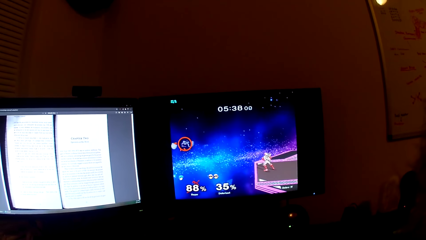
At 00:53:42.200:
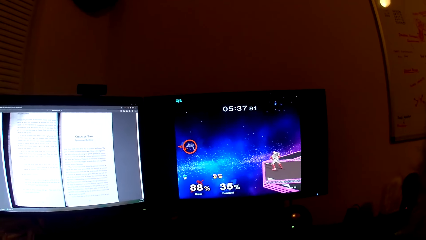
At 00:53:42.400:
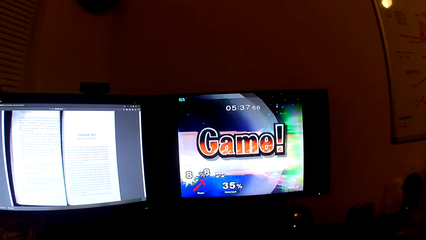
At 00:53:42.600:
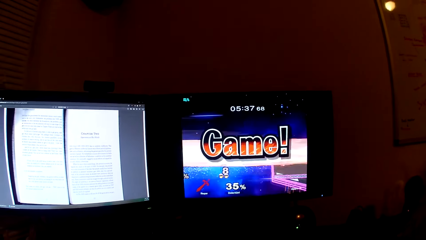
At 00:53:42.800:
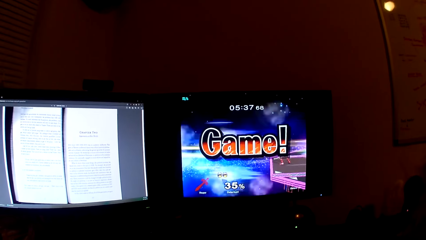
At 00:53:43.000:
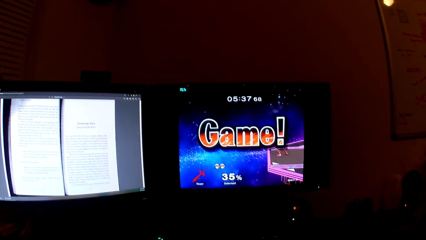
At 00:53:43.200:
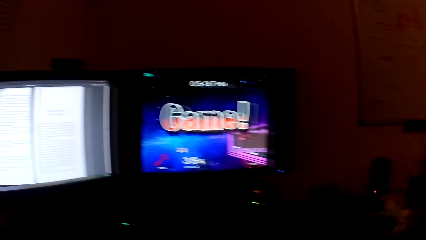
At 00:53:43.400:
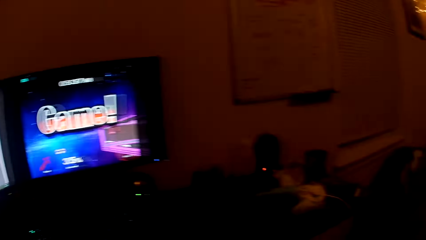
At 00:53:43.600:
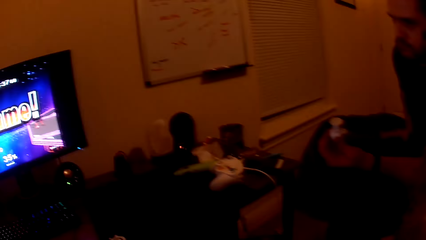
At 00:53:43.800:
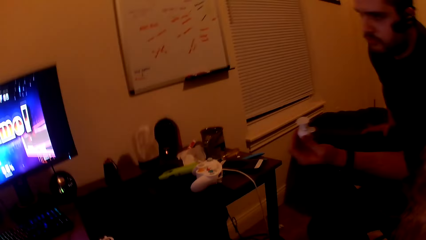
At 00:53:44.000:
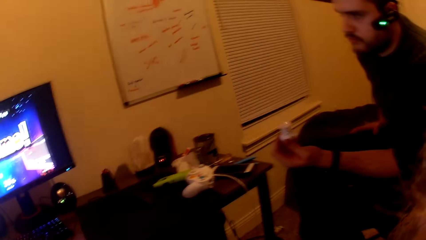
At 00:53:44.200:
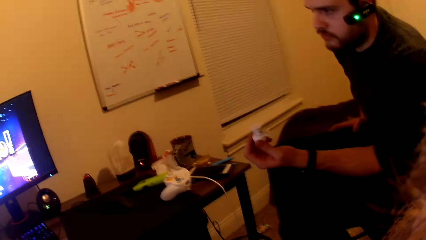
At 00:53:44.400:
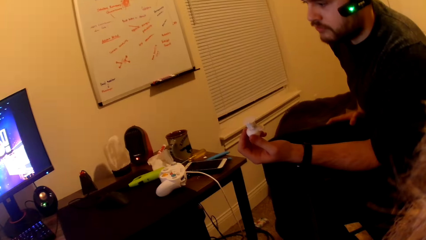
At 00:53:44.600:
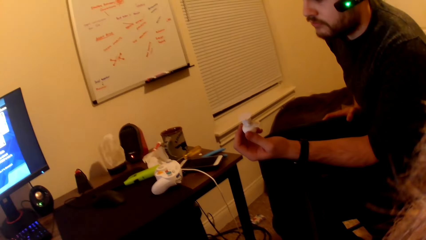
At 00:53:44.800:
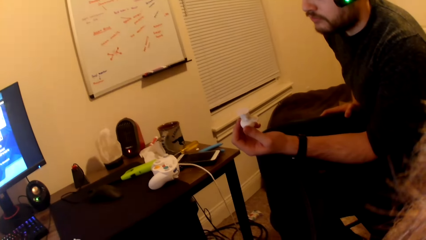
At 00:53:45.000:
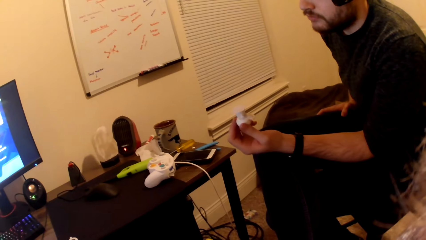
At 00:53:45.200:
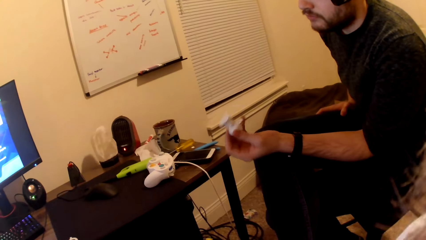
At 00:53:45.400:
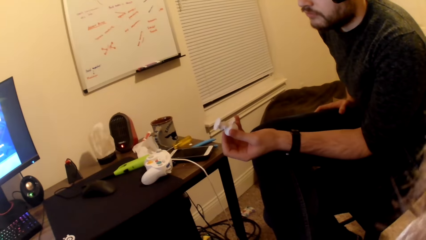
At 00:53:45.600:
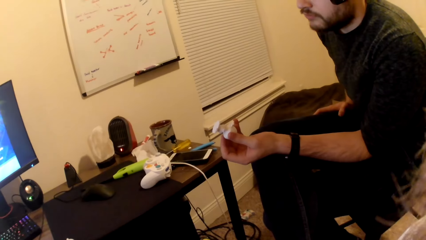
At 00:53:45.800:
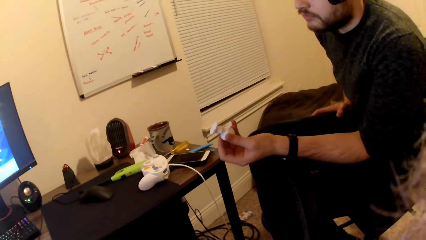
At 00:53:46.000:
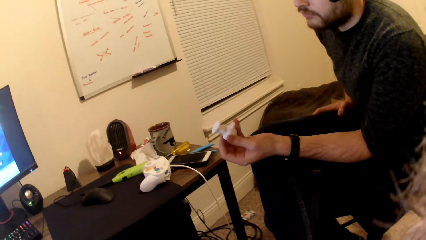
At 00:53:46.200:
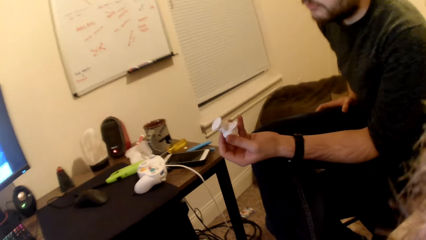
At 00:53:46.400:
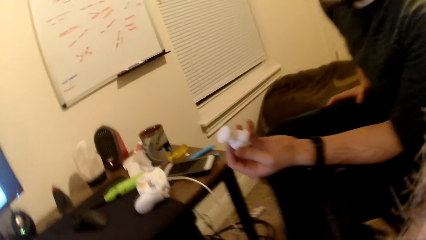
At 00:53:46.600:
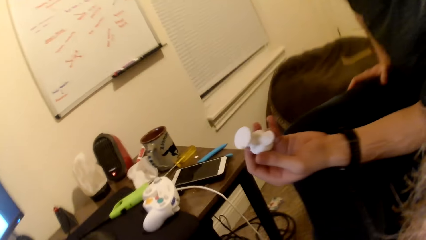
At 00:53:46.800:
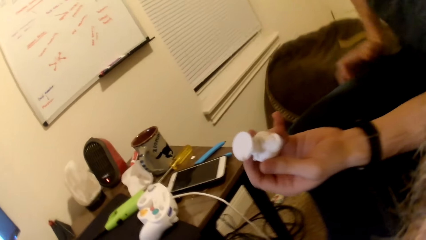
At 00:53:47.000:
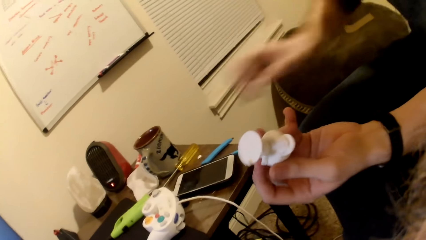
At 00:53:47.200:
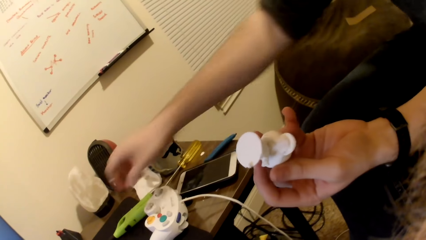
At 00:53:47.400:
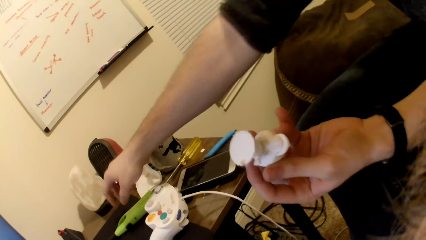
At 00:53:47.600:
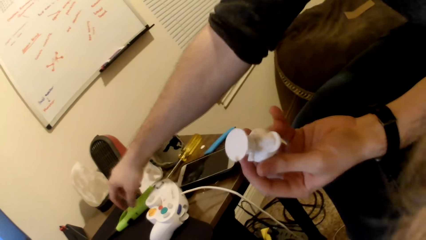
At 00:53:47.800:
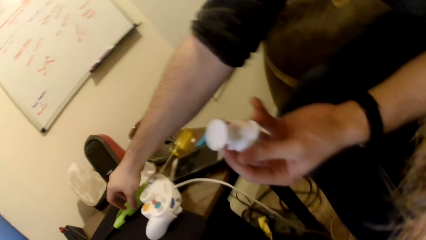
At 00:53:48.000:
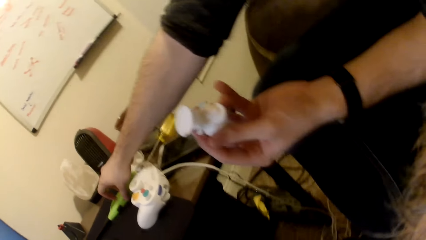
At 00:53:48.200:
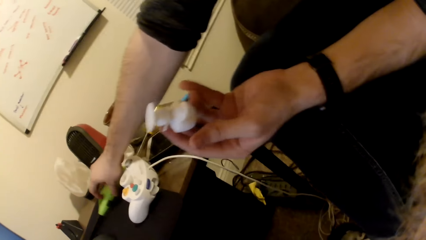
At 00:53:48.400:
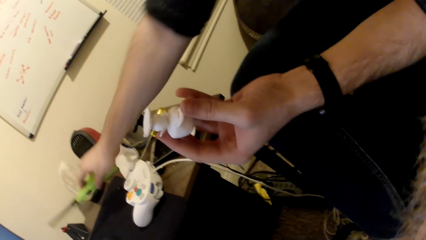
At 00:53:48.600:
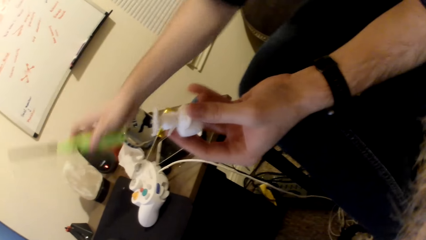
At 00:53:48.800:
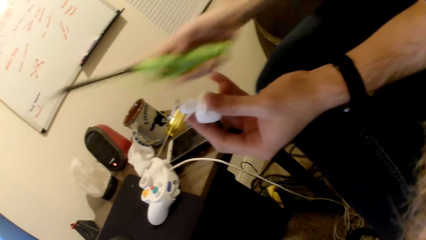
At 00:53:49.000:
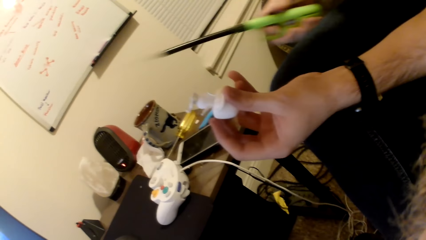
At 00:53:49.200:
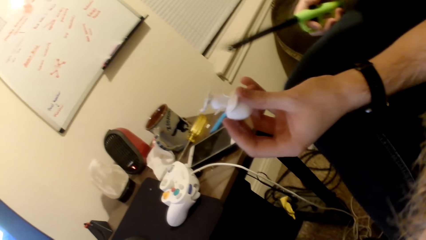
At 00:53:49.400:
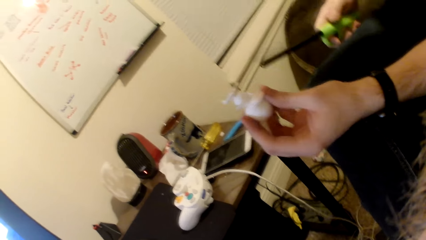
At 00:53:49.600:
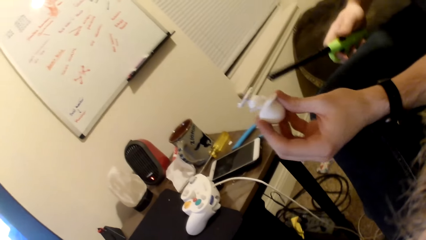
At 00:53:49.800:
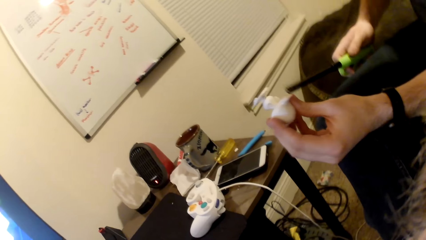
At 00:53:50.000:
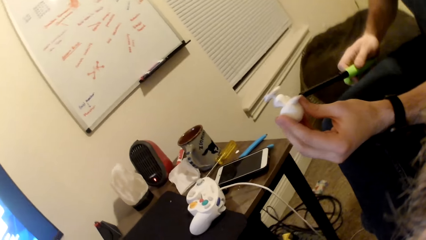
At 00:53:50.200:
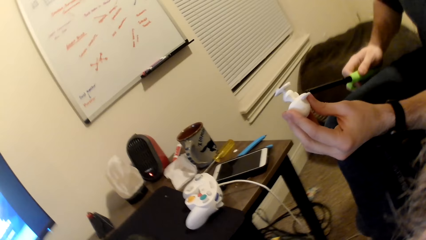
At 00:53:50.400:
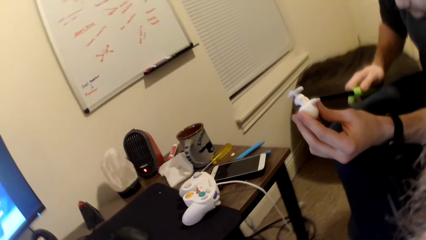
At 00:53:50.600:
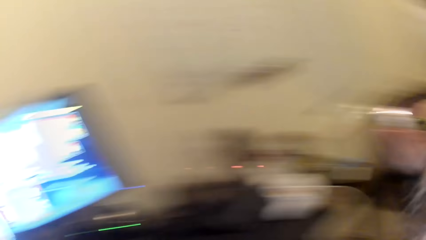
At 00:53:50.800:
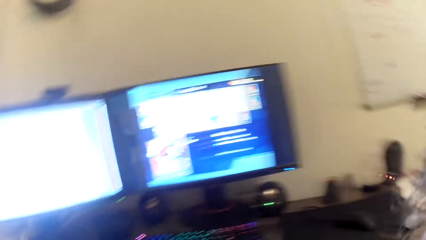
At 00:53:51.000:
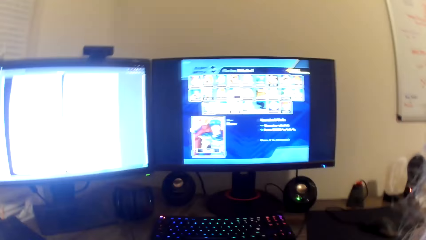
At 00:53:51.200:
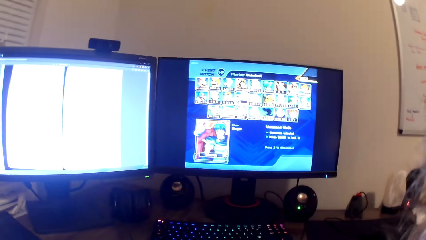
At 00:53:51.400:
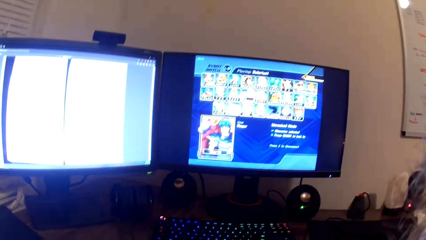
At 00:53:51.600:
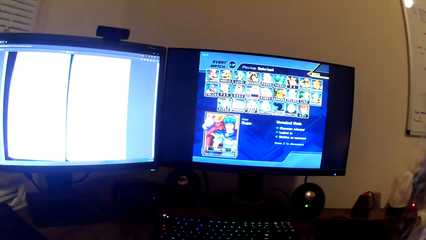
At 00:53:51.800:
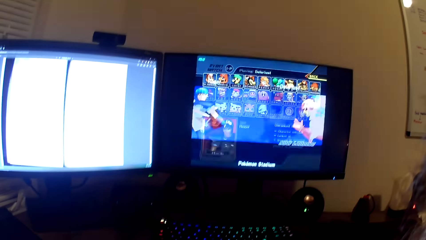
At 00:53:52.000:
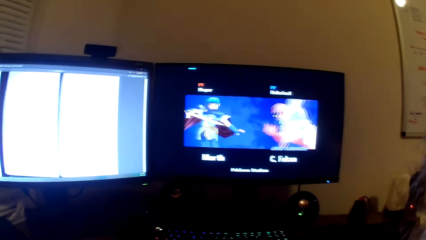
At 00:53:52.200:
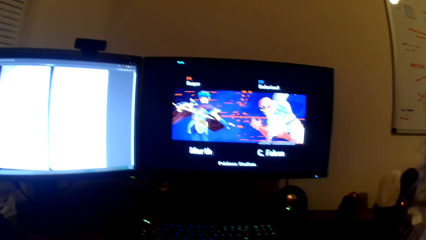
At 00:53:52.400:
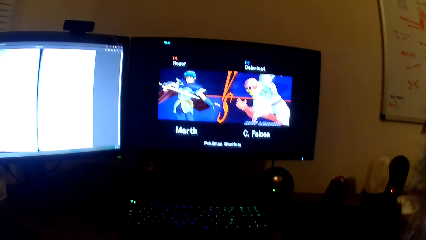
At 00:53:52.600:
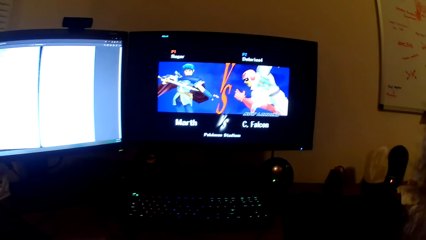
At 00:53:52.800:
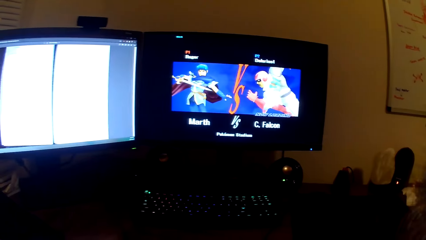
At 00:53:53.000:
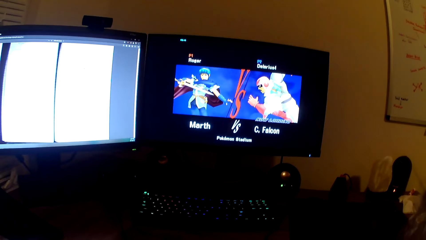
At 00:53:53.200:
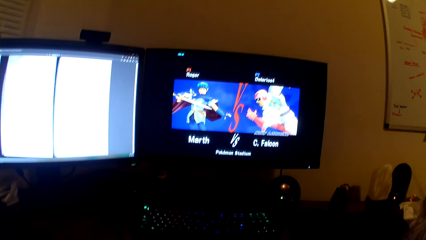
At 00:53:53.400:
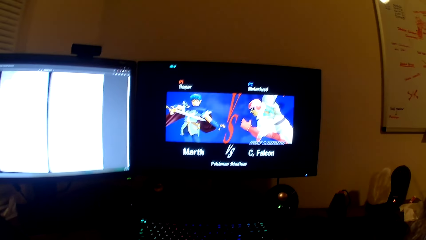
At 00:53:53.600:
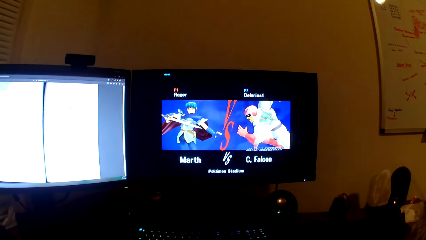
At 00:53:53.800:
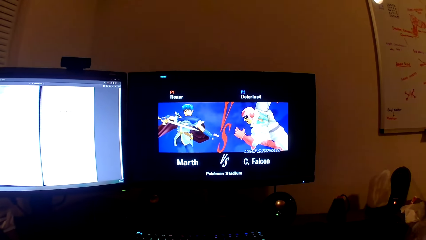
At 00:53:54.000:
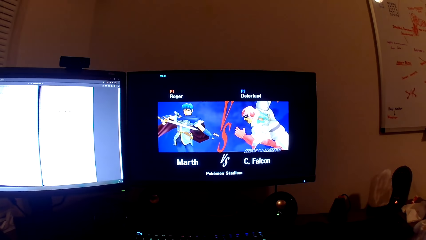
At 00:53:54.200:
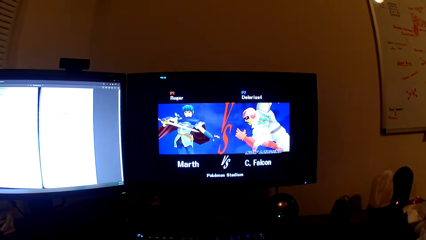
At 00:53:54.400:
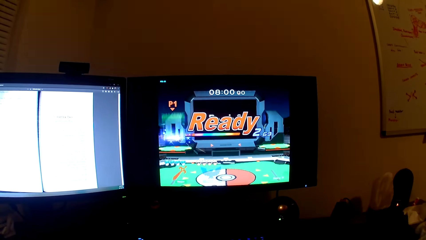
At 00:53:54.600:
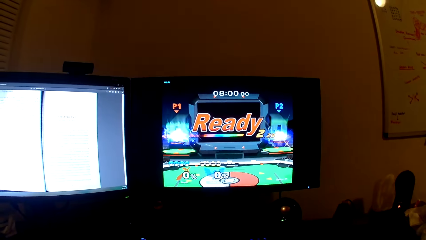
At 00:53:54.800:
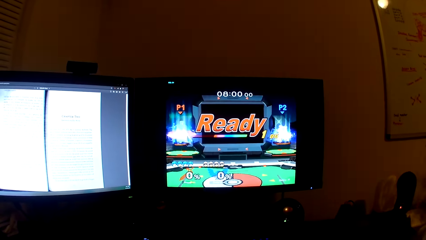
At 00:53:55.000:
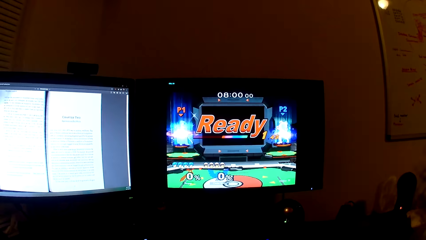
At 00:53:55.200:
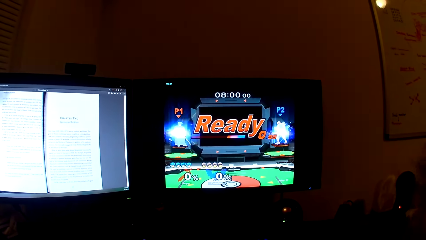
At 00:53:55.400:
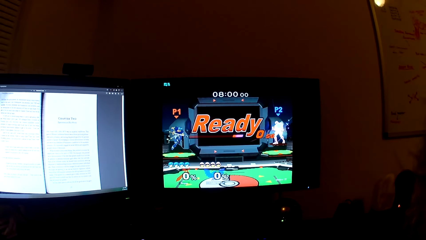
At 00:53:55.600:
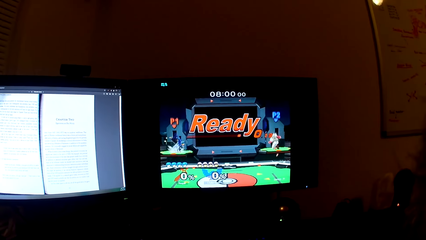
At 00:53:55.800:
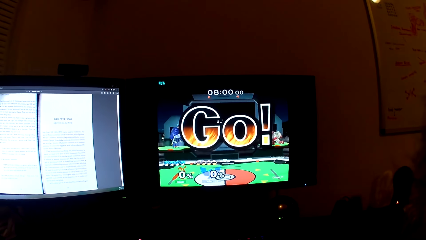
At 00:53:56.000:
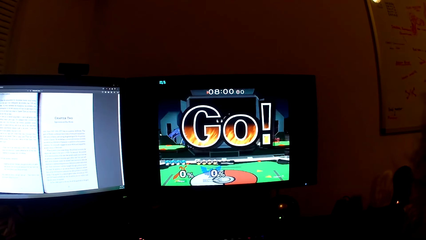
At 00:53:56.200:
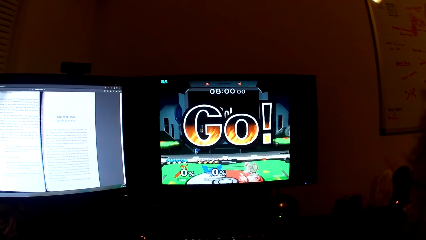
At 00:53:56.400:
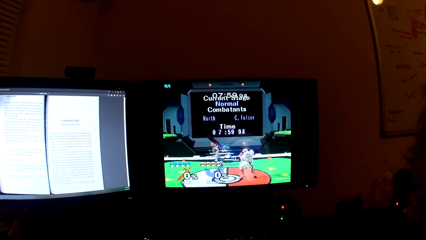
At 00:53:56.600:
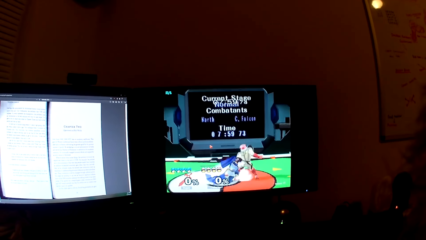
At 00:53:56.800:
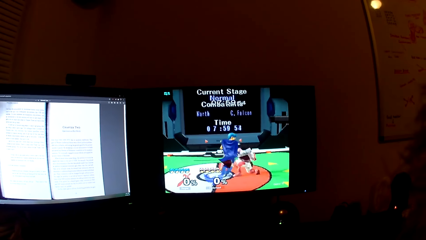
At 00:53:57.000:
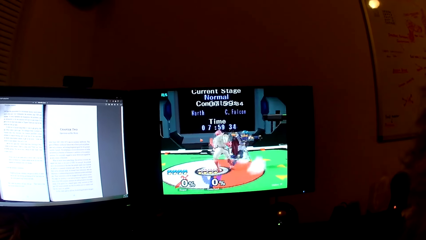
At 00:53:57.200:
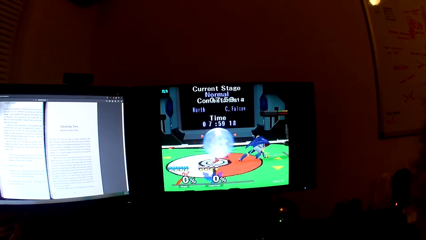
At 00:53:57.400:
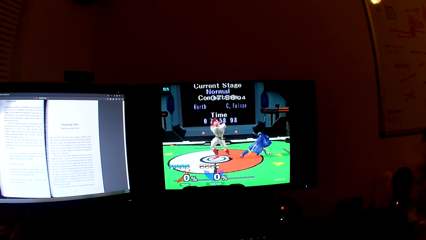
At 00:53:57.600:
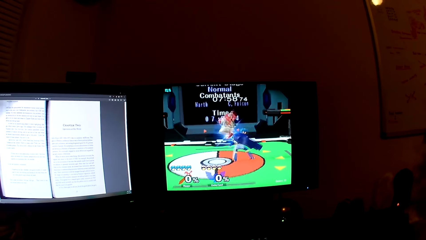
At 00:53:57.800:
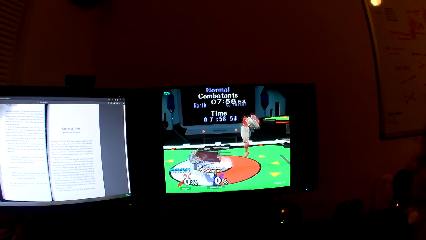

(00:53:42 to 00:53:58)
A man holds the white plastic in his left hand. The camera wearer looks at the man. The man looks at the computer. The camera wearer looks at the duck toy that the man is holding. The man picks up a candle lighter from the desk with his right hand and burns the white plastic in his left hand with the lighter. The camera wearer plays the video game. They look at the computer.
